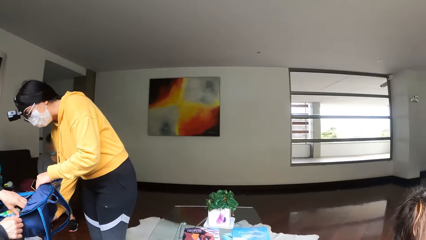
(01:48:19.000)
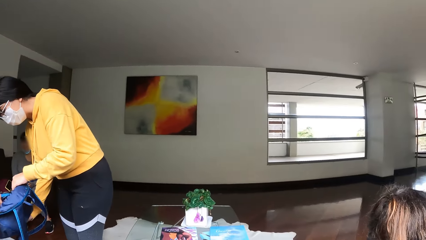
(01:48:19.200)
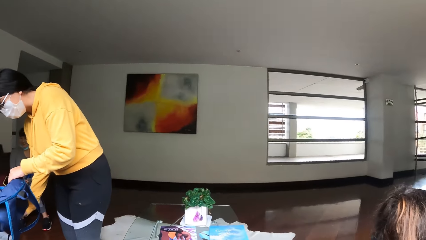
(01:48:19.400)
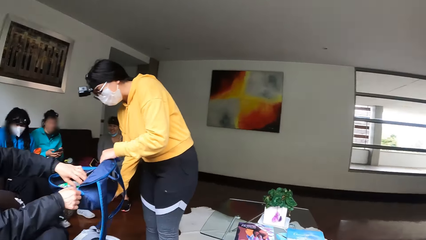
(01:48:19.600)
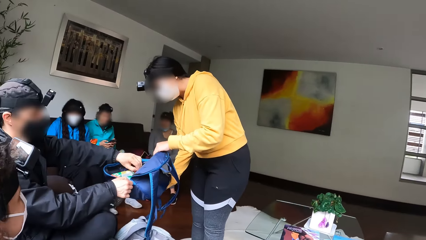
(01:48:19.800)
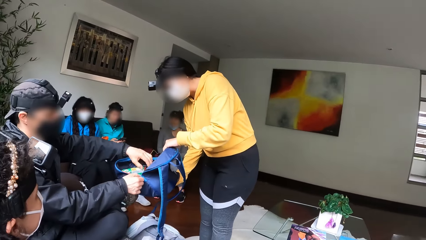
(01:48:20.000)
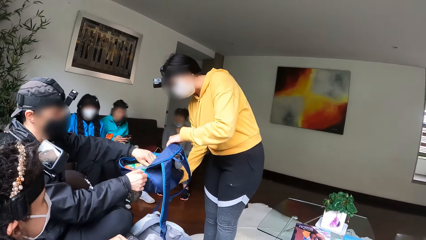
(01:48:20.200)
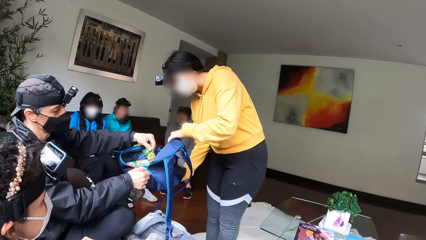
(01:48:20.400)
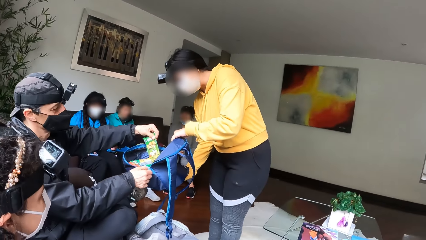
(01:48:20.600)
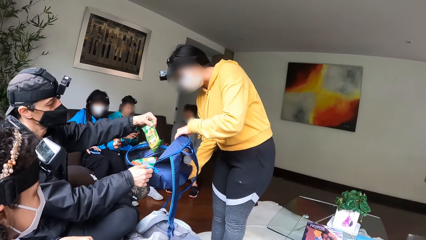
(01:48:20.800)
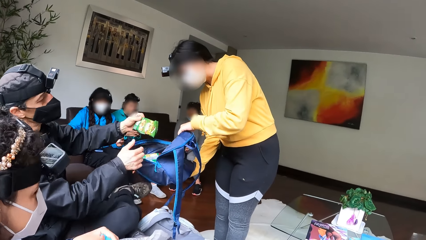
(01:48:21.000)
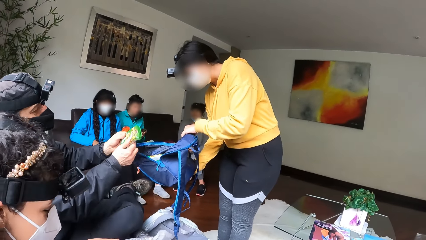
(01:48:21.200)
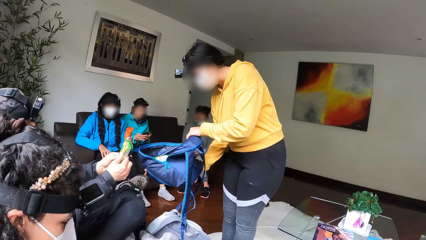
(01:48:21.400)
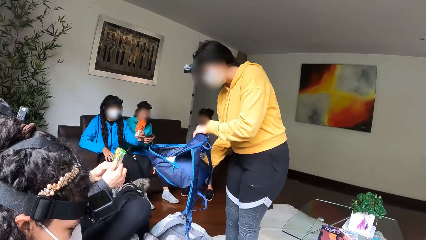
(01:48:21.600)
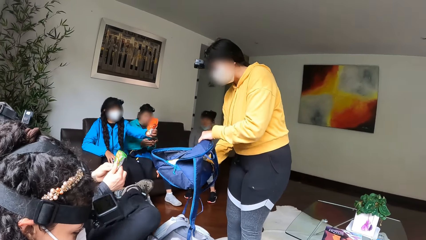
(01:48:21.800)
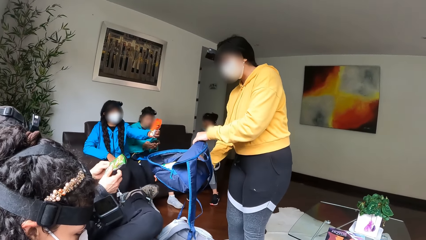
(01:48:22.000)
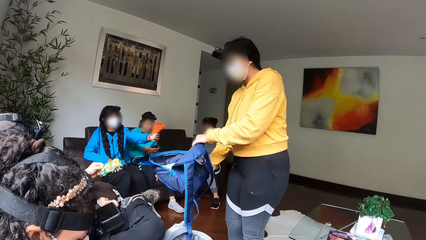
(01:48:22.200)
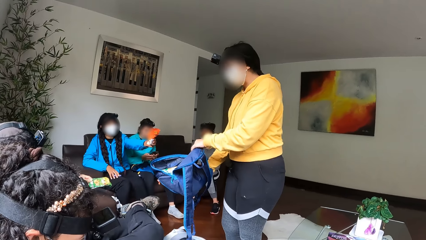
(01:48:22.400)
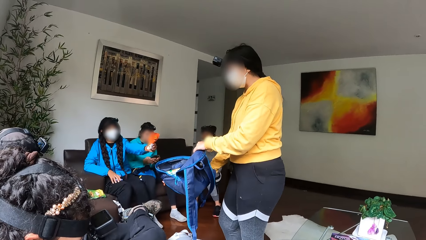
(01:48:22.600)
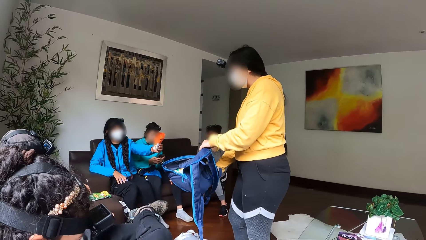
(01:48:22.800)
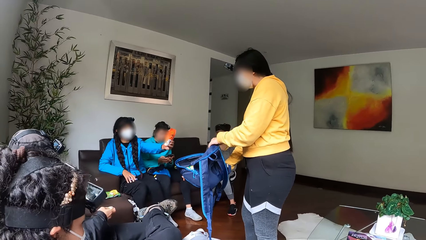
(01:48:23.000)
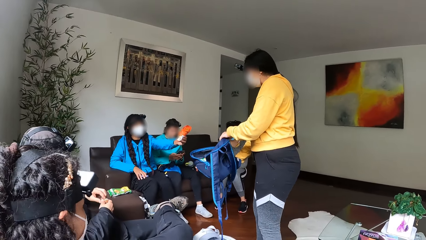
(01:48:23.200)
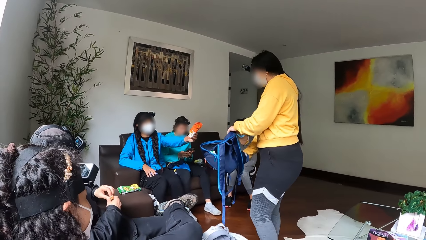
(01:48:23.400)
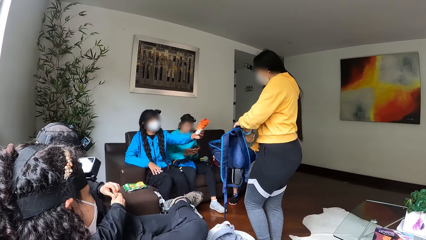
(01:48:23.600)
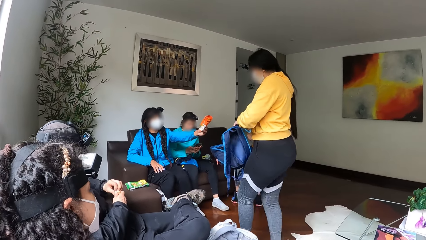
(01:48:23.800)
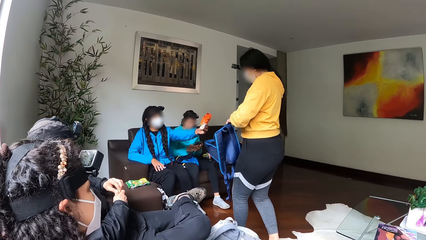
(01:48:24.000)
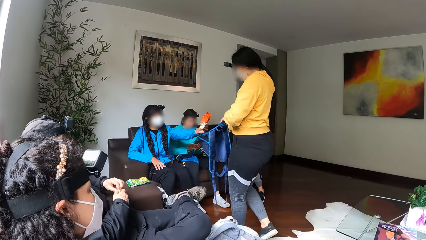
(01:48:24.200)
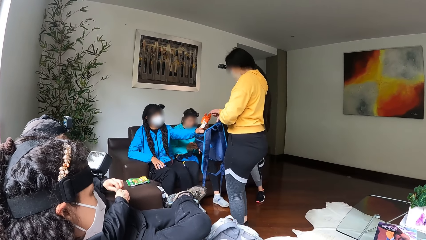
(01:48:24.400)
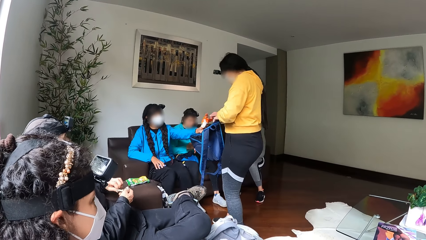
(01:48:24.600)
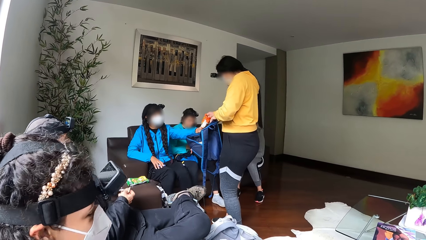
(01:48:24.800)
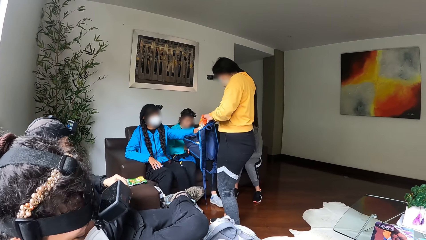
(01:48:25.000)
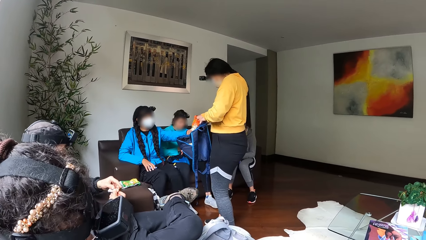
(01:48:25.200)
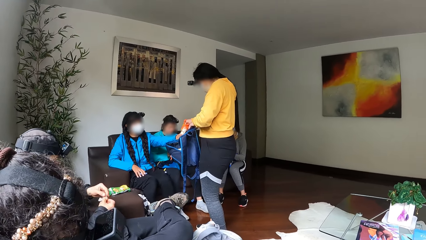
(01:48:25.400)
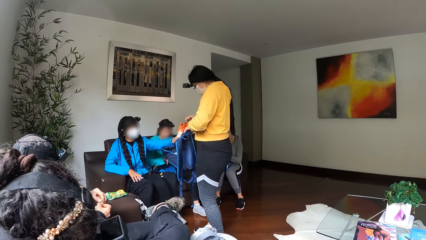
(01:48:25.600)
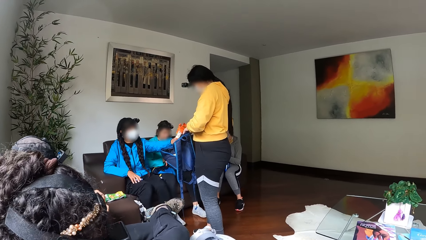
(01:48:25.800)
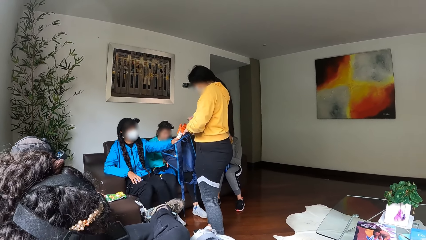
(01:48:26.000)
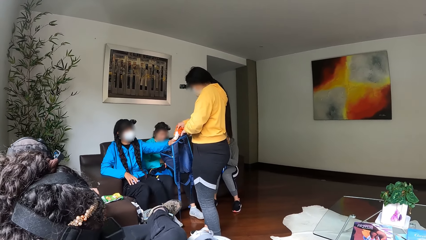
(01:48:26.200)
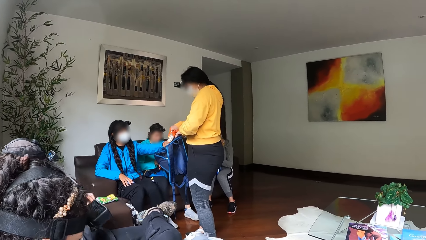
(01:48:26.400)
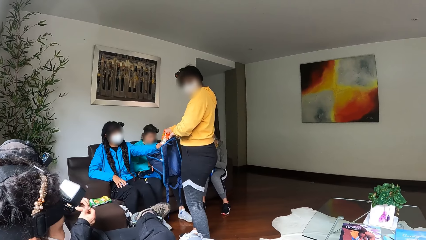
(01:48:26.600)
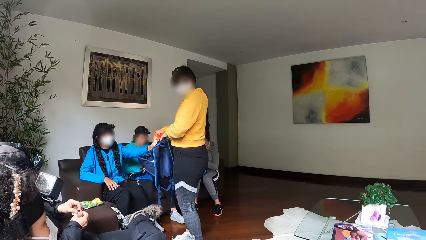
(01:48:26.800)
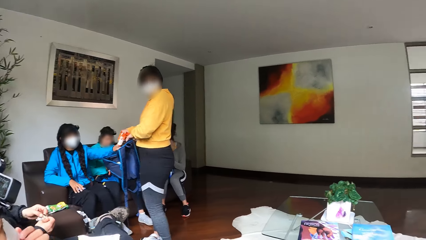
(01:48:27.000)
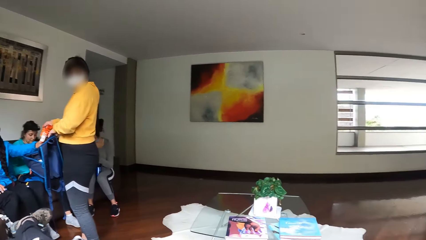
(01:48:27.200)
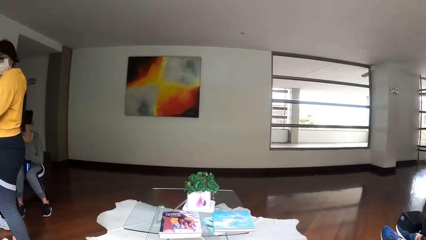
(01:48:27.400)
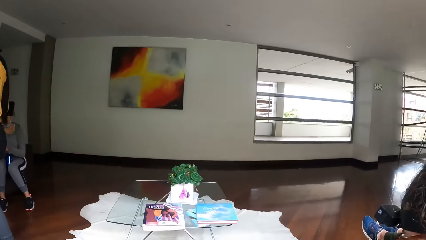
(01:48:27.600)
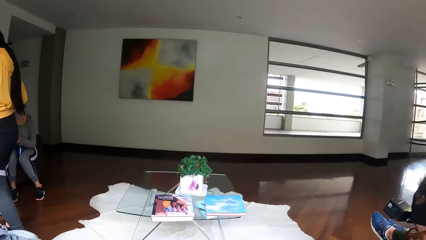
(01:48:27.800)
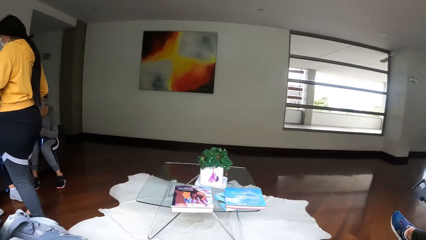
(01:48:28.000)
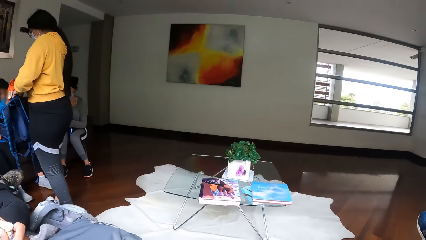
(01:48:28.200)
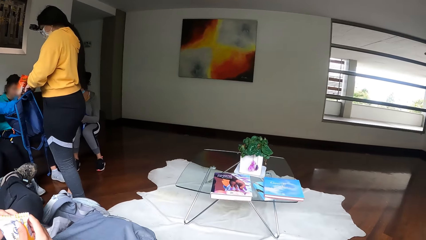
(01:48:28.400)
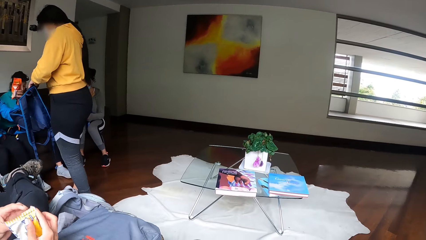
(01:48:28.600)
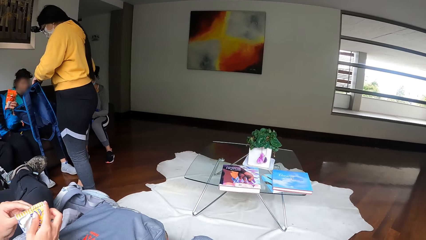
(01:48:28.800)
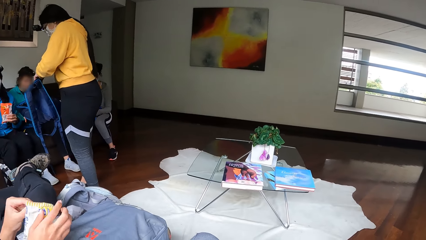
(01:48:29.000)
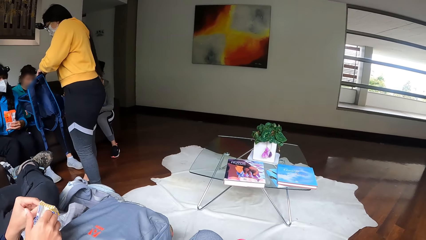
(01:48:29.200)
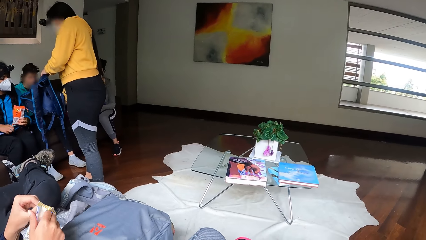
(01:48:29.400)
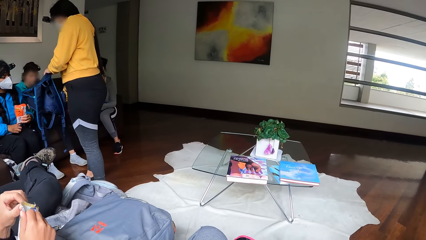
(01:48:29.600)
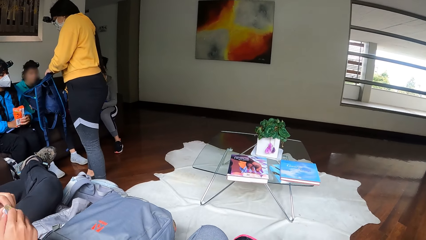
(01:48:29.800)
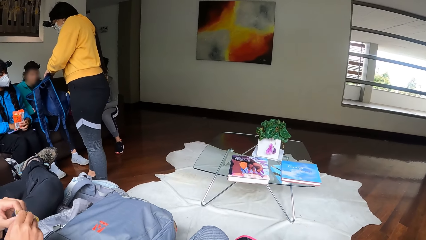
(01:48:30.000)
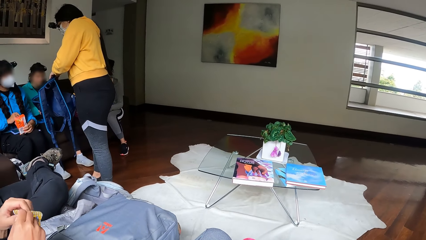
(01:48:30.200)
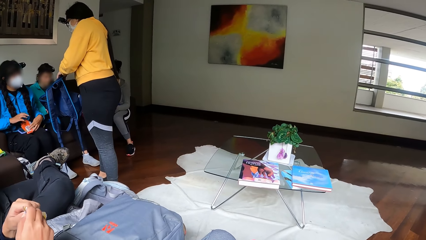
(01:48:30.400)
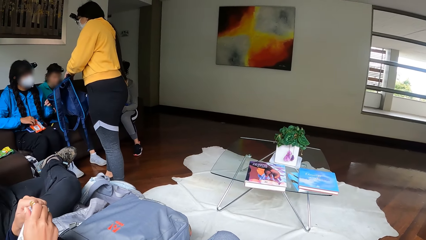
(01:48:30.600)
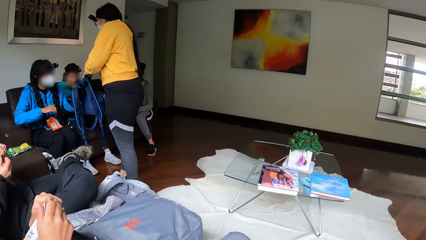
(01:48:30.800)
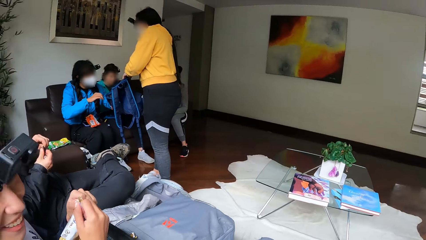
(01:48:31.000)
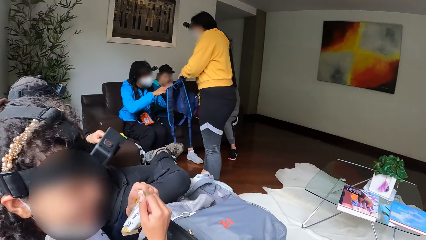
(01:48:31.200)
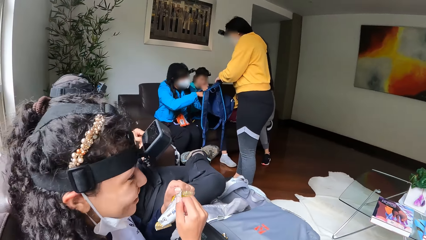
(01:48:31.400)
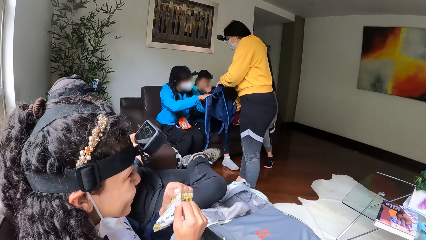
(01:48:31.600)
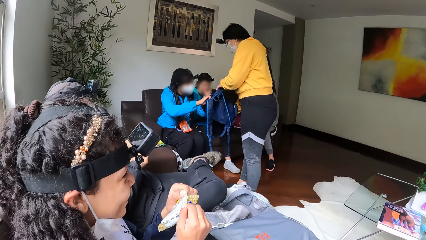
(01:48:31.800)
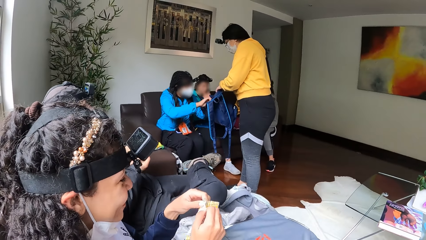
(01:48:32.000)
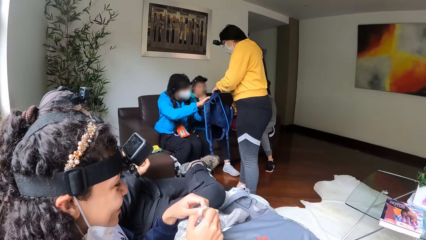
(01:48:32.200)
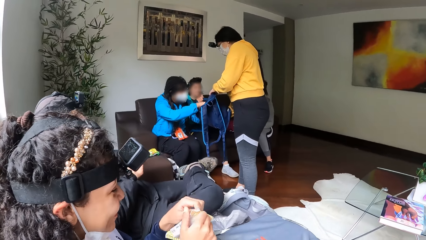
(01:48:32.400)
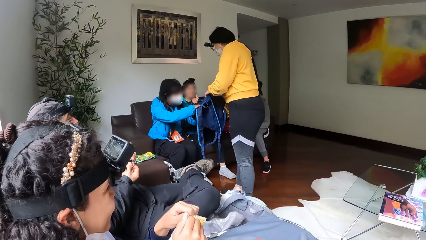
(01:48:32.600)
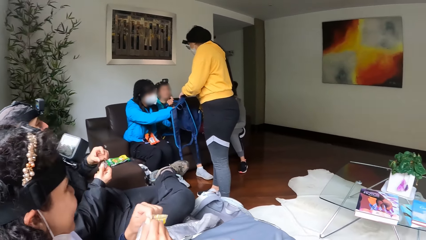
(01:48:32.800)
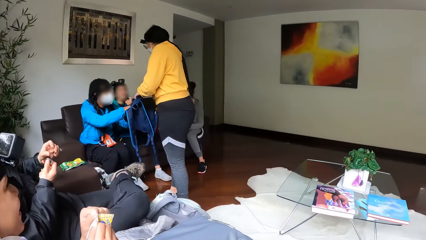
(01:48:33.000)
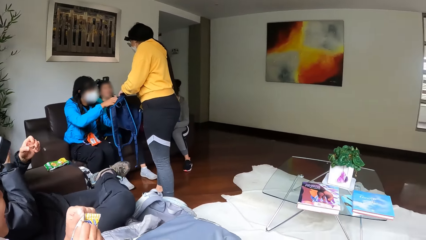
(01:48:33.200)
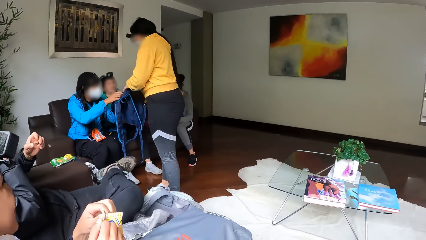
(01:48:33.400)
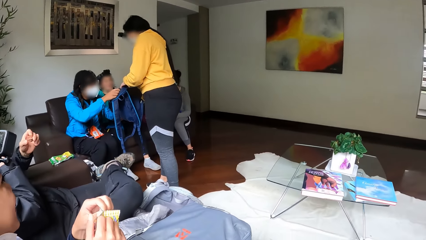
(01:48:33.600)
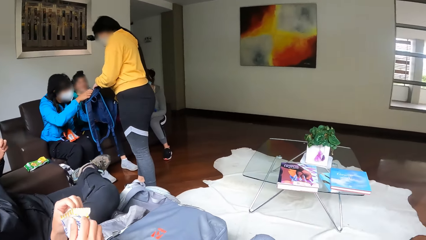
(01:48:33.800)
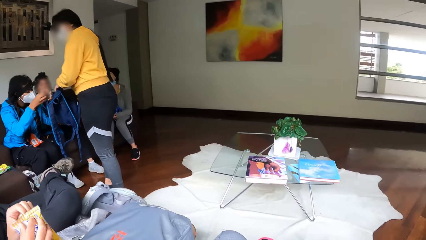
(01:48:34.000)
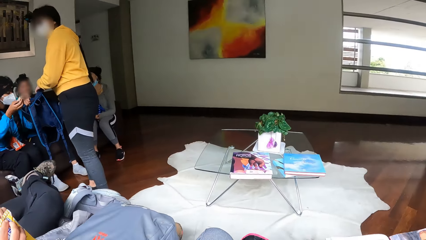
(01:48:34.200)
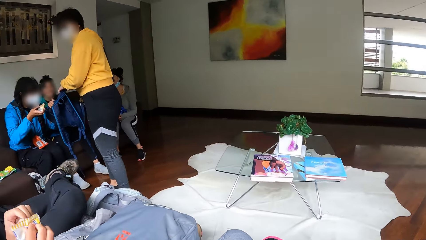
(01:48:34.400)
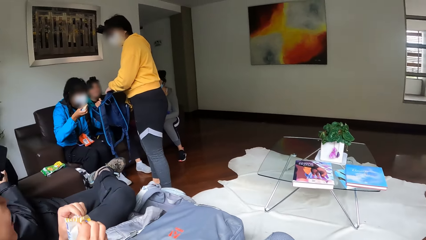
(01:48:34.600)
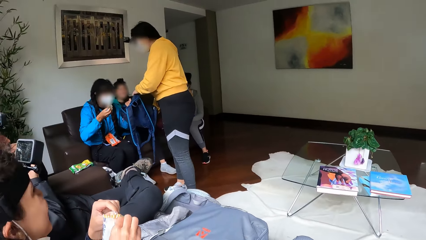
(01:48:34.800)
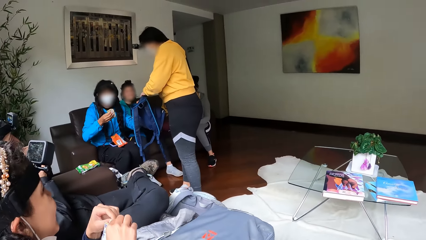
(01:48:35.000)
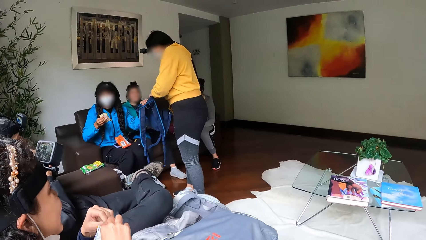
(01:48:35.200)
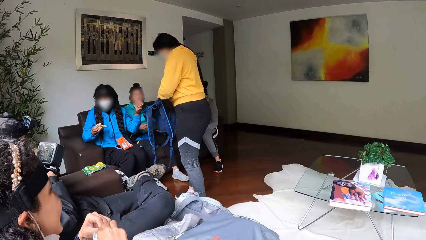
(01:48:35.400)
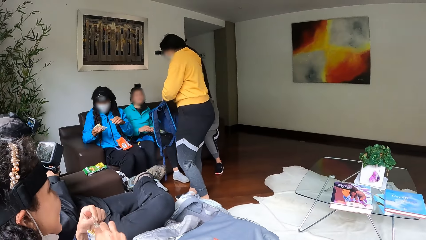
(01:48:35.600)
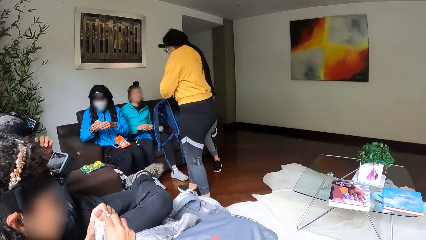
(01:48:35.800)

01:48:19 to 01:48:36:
A man carries a biscuit with his left hand from the blue backpack. A woman moves to another woman. The first woman collects a biscuit from the other woman. The other woman searches the bag and carries a biscuit from the blue backpack with her right hand.
